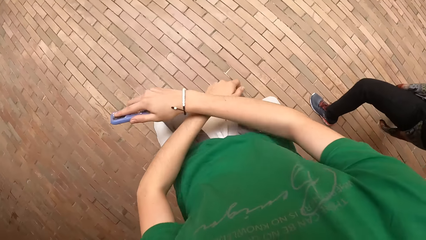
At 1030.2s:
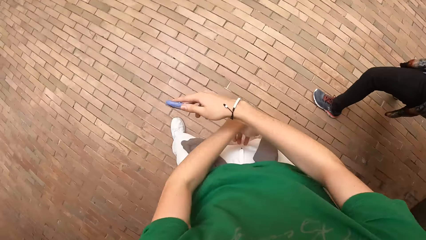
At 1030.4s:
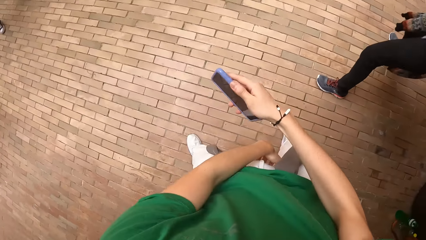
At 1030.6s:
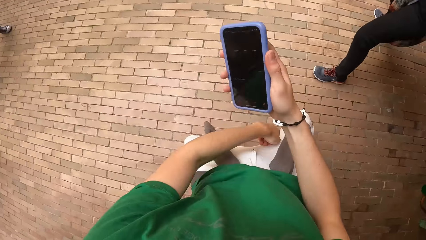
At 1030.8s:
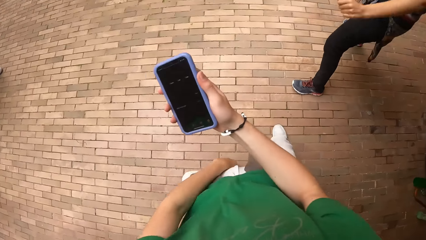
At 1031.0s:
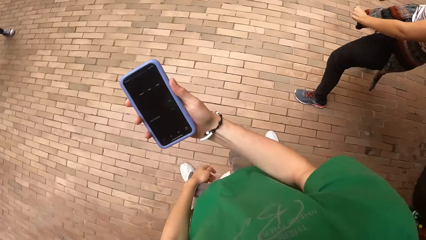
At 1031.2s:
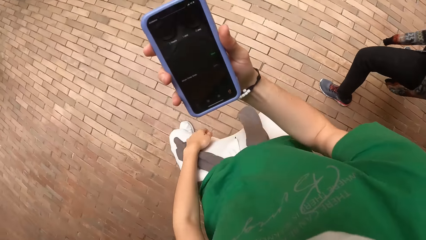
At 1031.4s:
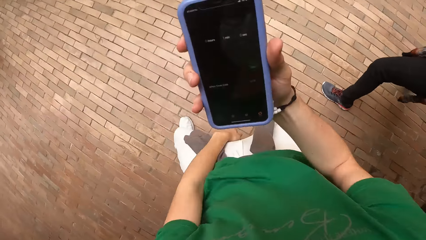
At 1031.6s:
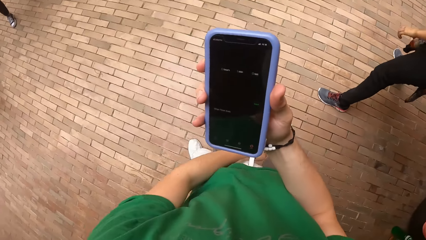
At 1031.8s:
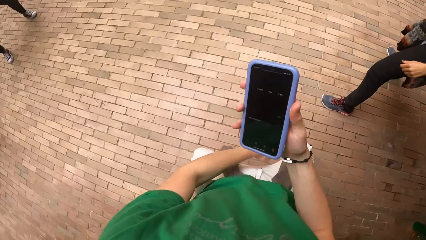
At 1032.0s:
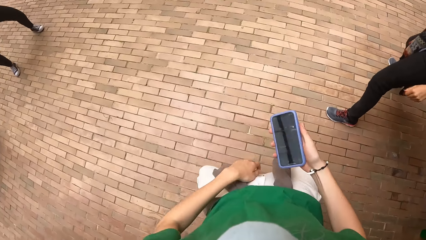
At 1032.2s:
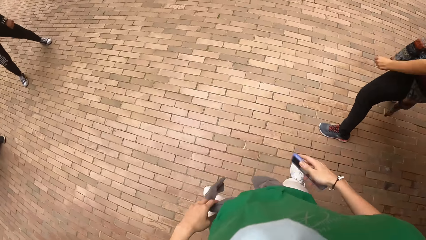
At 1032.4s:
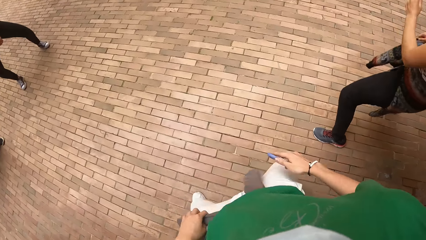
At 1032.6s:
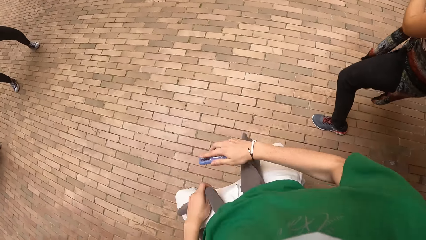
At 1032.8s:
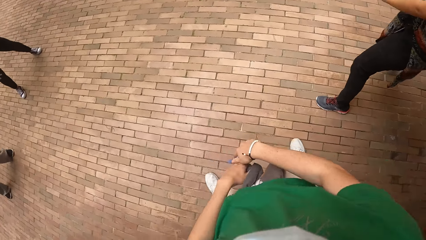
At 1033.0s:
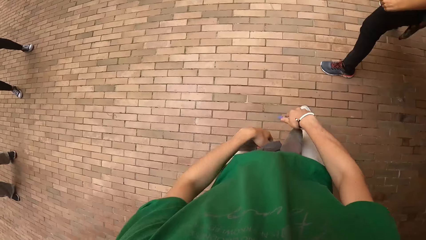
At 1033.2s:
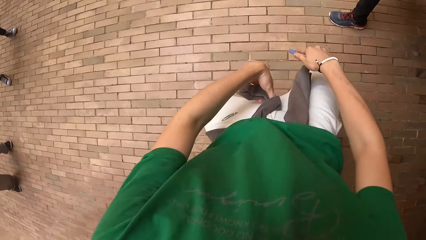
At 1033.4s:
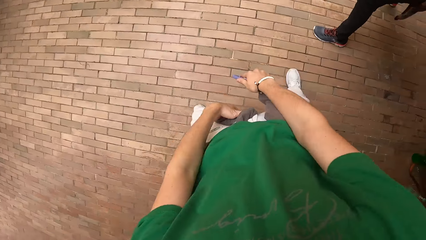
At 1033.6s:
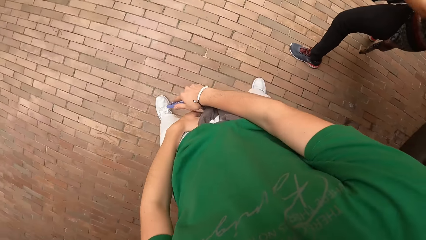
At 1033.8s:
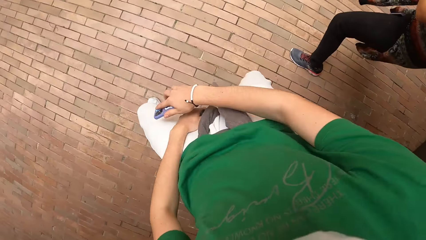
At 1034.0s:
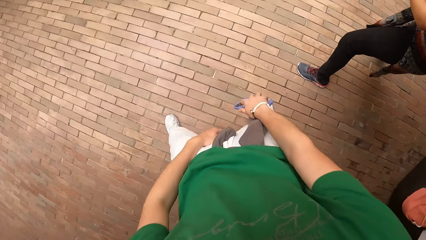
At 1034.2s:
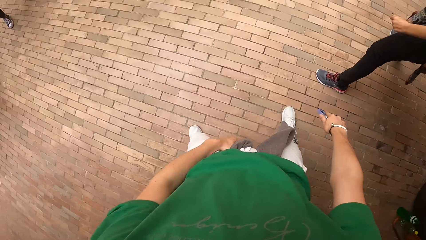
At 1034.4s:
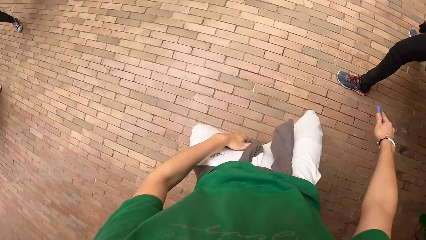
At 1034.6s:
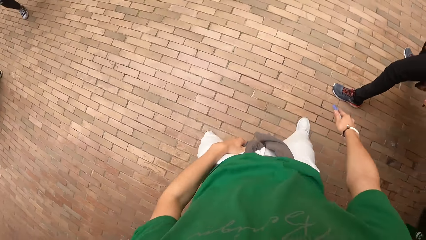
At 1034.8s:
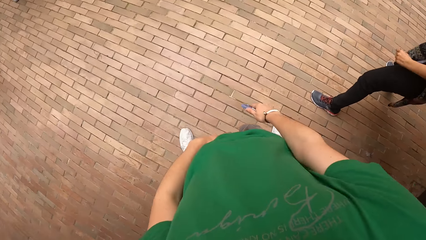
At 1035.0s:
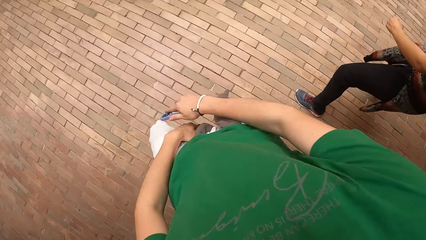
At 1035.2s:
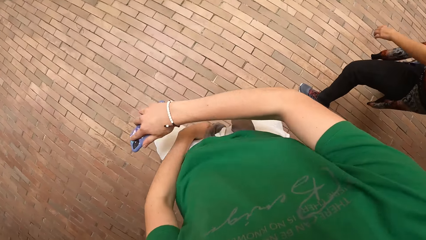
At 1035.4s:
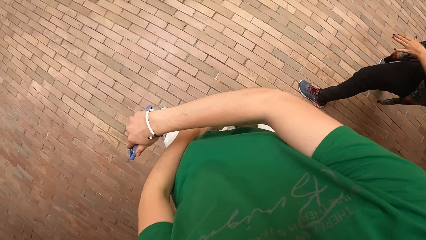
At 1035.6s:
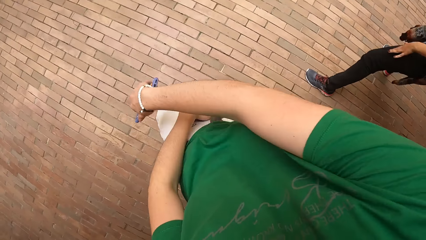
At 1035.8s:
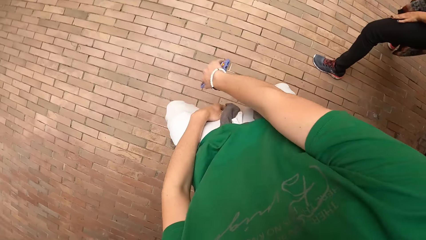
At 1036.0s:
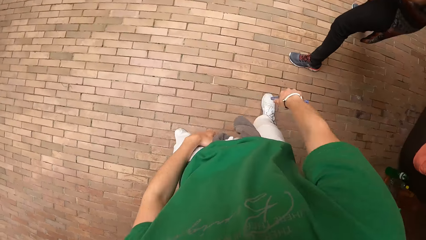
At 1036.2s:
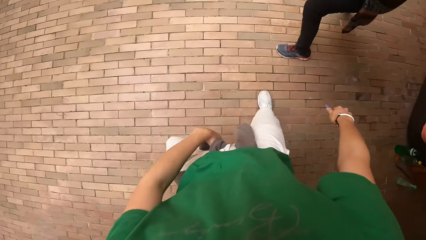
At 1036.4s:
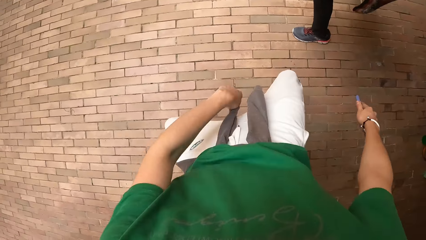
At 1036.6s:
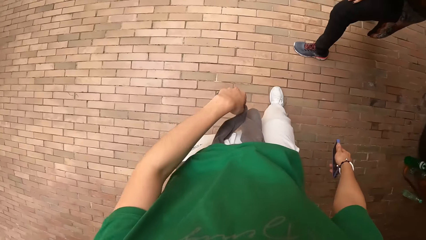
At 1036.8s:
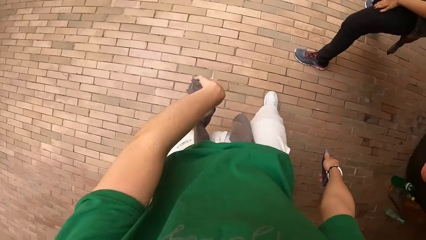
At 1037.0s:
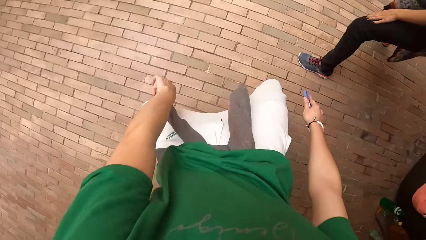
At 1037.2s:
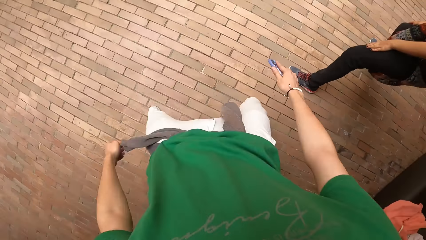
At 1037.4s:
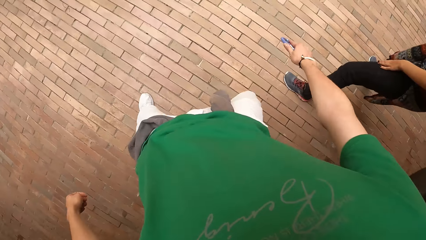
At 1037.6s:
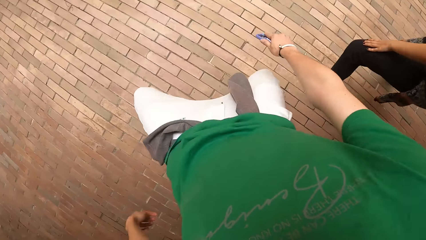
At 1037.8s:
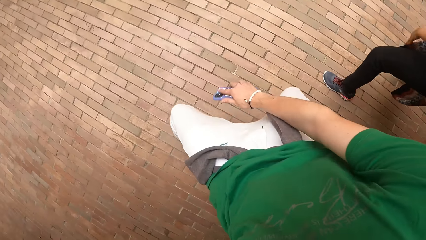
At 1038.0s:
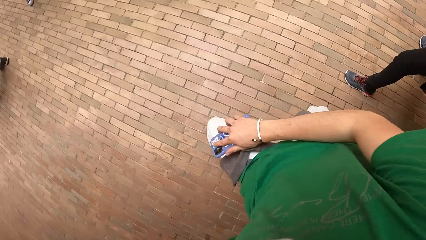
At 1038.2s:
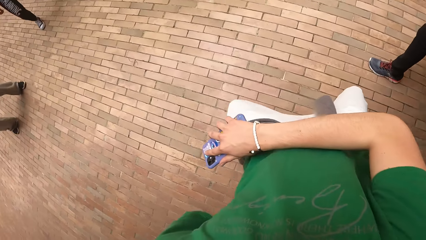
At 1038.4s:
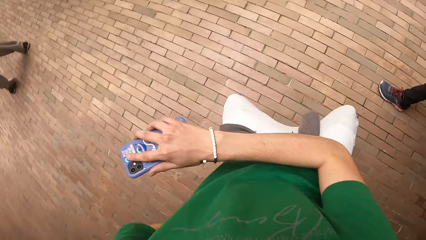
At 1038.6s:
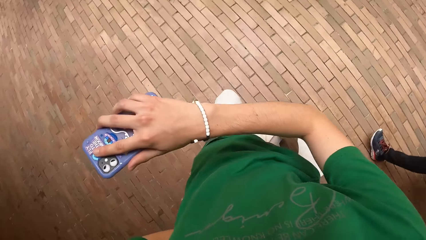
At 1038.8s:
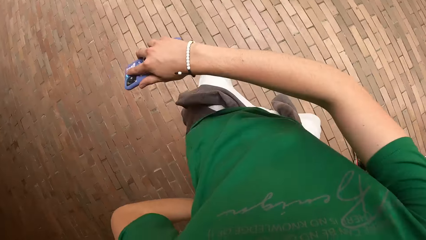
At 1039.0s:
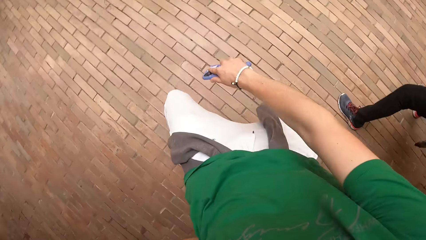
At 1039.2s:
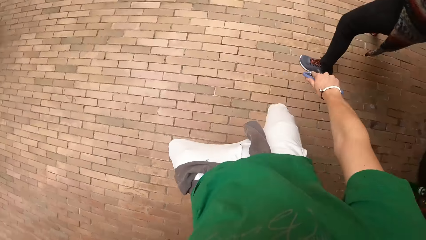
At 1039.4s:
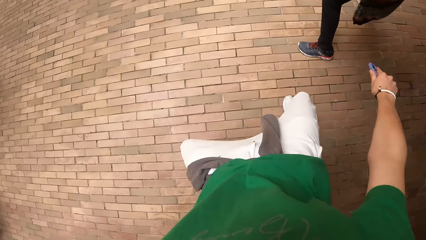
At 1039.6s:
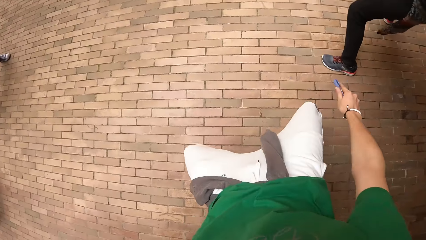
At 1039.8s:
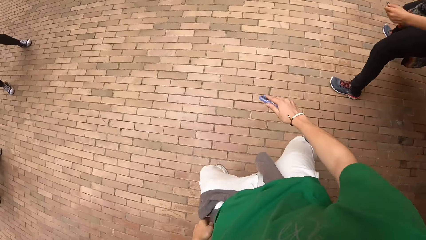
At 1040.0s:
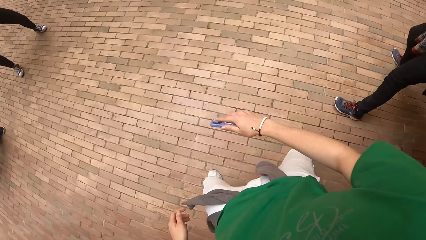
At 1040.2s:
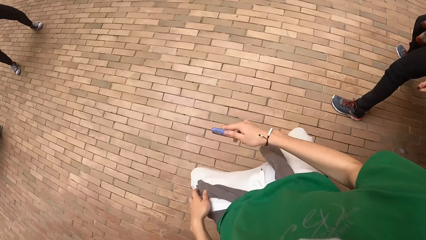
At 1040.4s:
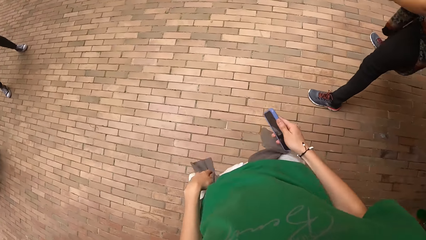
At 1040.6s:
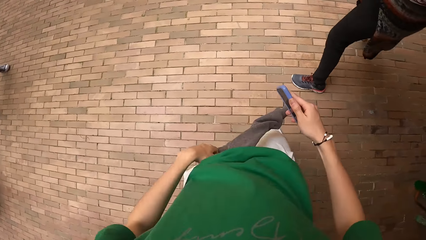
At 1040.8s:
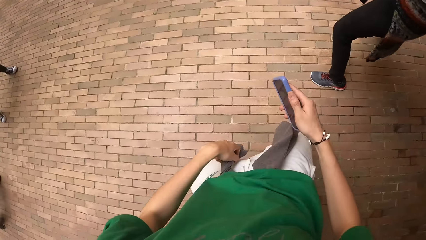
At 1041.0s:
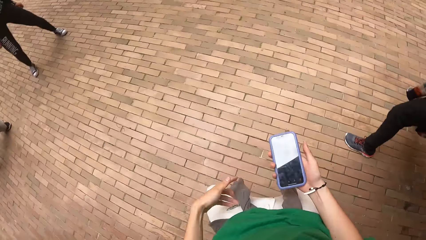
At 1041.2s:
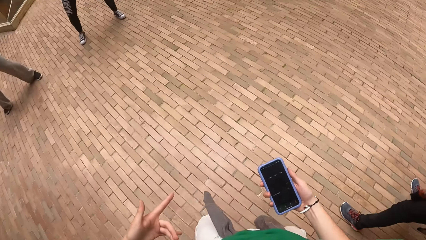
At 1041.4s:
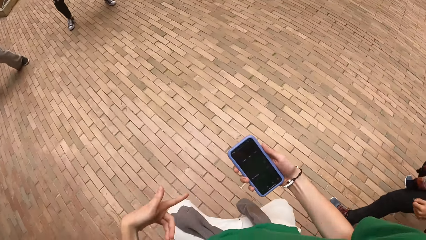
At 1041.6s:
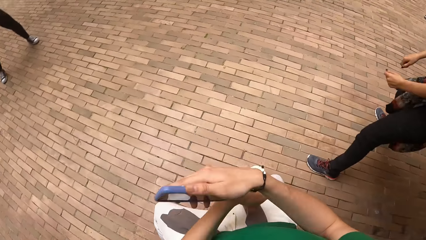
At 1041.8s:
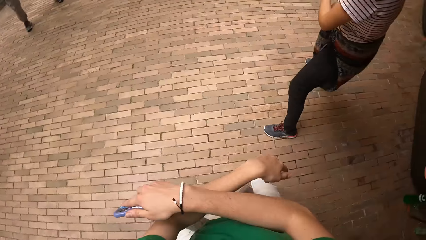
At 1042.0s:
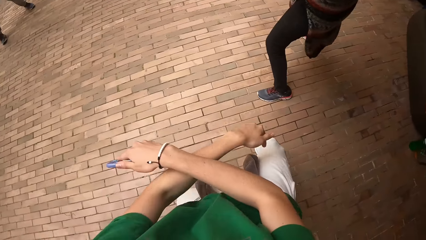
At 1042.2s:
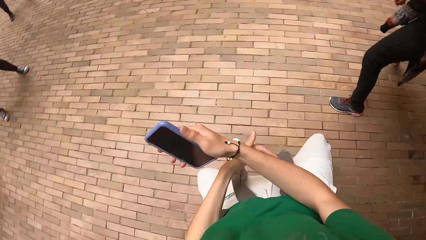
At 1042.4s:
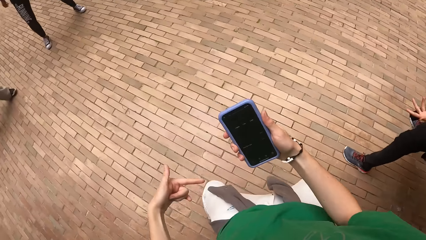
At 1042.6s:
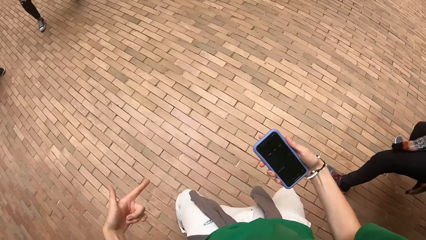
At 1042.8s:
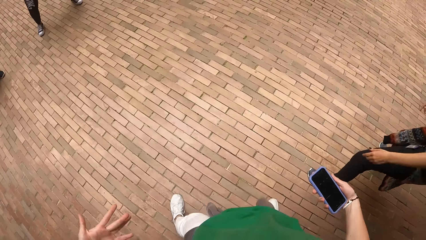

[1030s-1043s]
The camera wearer moves their hands. They dance. They look on the phone. They hold the left sweater sleeve. They dance.

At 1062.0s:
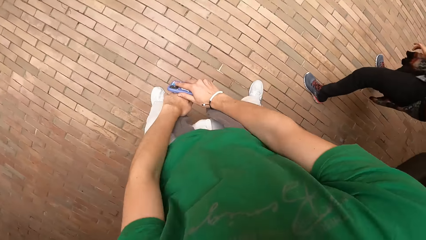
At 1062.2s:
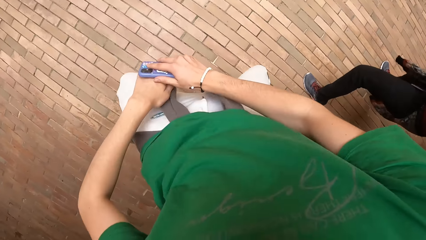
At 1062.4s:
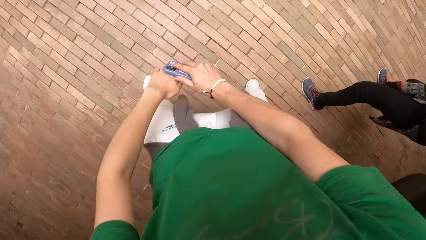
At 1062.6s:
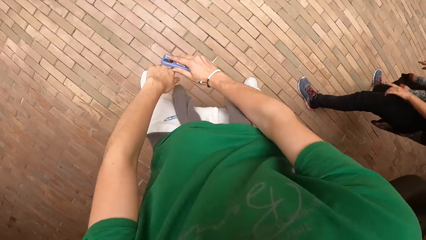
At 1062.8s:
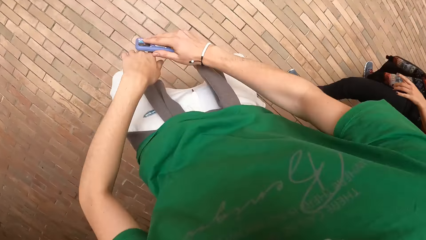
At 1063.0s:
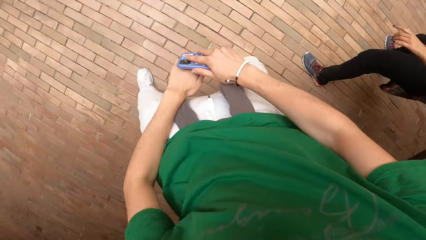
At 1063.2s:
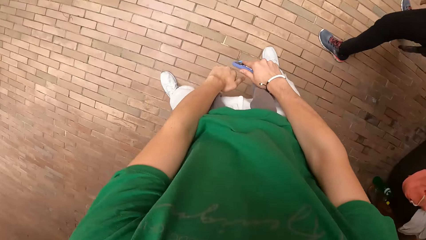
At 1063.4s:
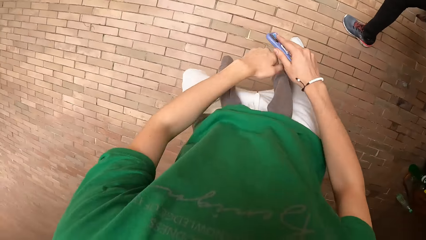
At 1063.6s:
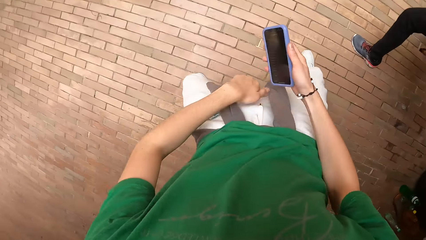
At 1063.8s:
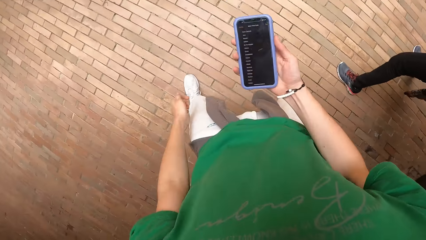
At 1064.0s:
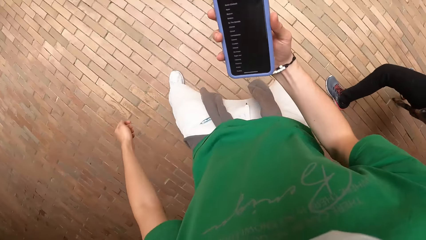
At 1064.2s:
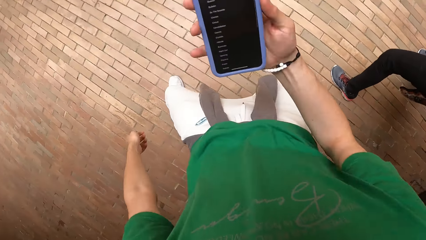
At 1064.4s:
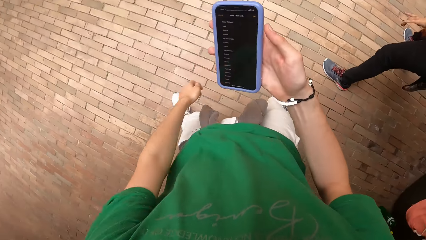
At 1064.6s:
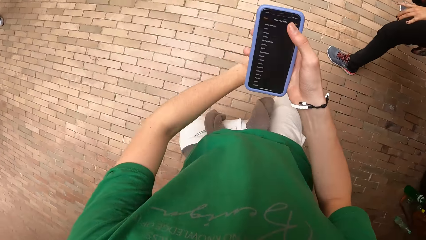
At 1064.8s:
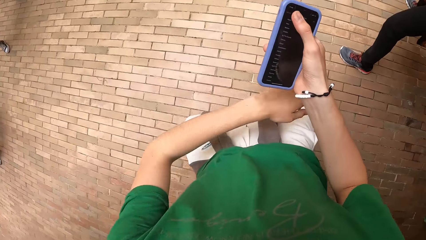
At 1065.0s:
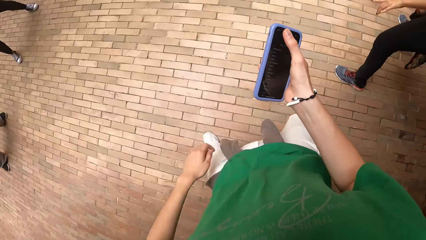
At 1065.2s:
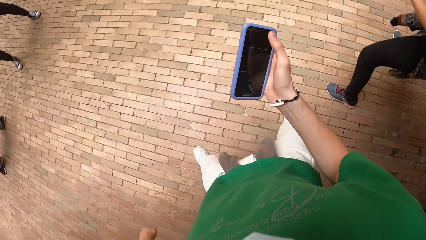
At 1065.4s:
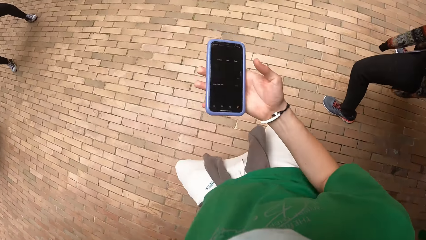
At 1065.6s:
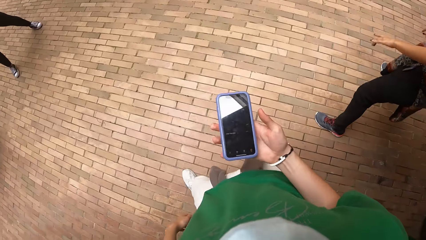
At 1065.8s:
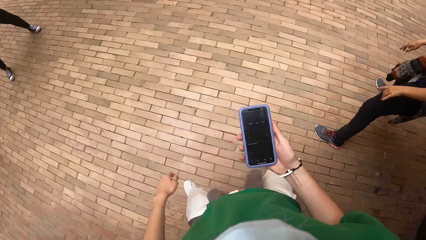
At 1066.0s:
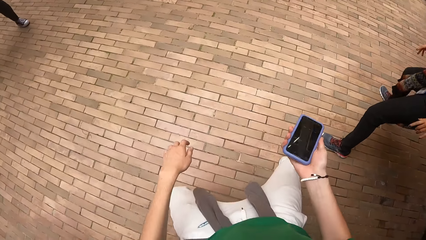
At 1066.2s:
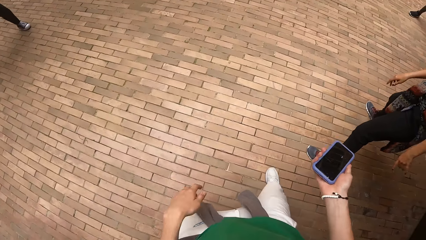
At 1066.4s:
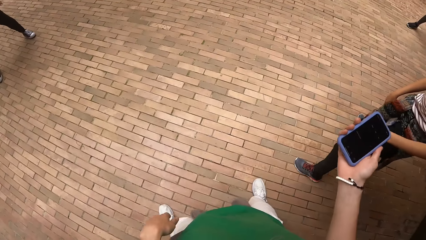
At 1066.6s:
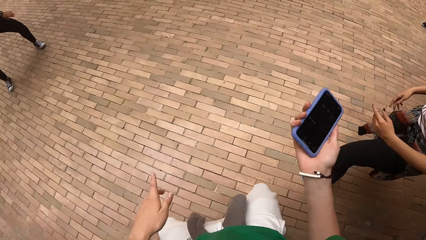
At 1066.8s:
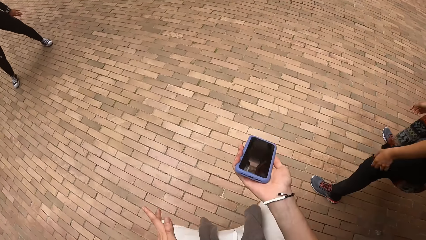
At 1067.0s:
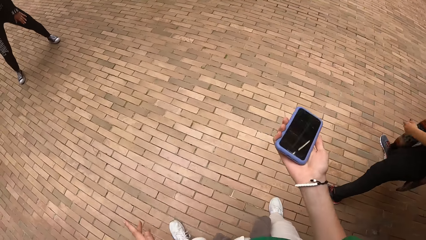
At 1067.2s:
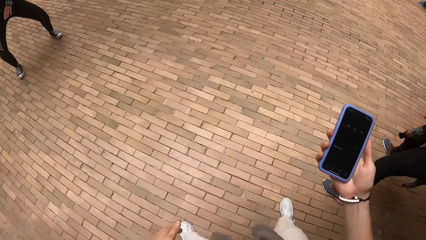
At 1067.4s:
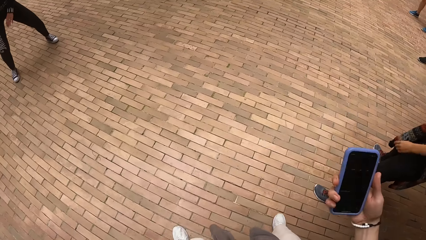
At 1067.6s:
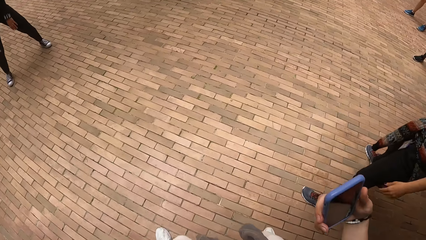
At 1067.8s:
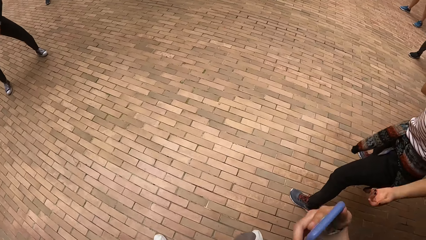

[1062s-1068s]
The camera wearer dances. He makes hand moves. He presses the phone with his right hand.
